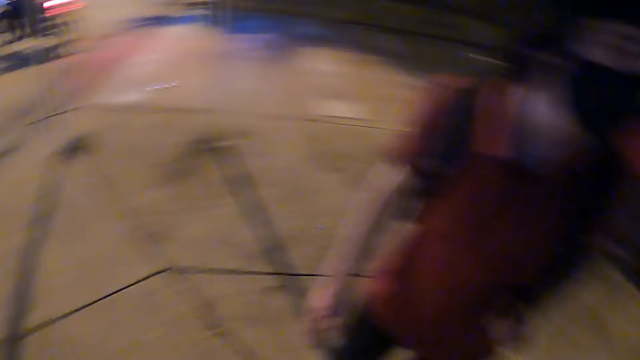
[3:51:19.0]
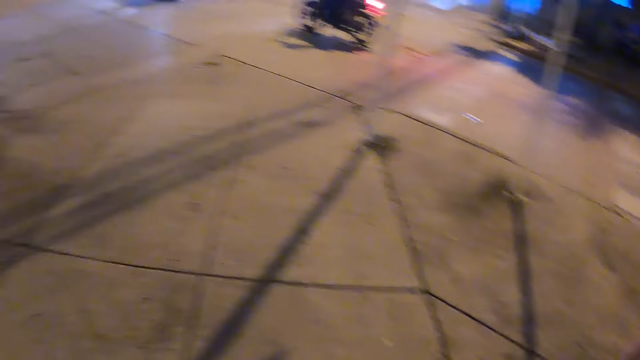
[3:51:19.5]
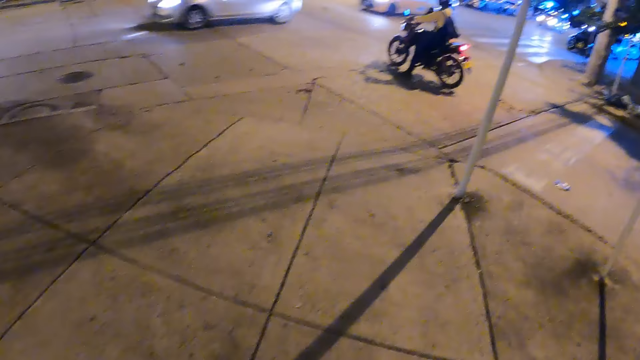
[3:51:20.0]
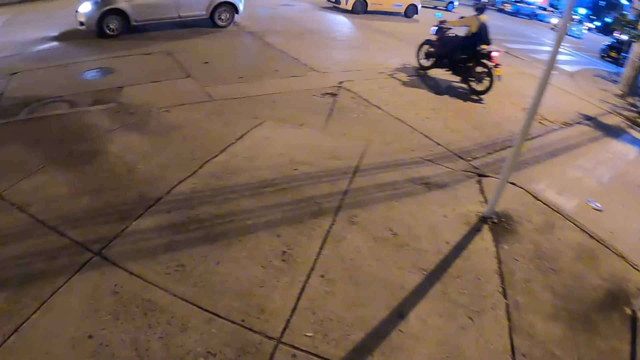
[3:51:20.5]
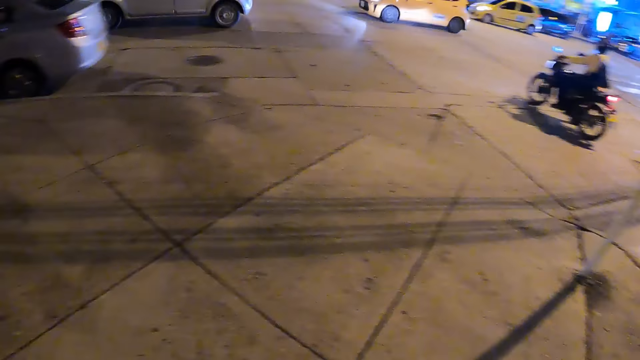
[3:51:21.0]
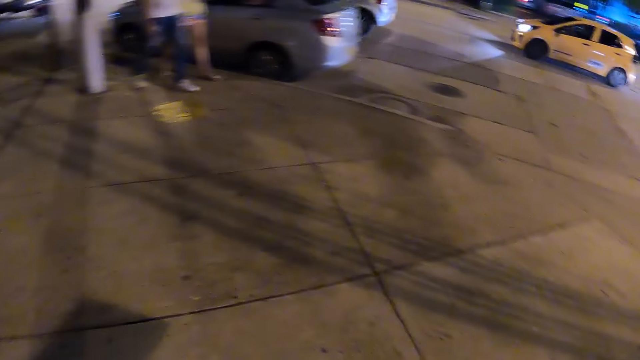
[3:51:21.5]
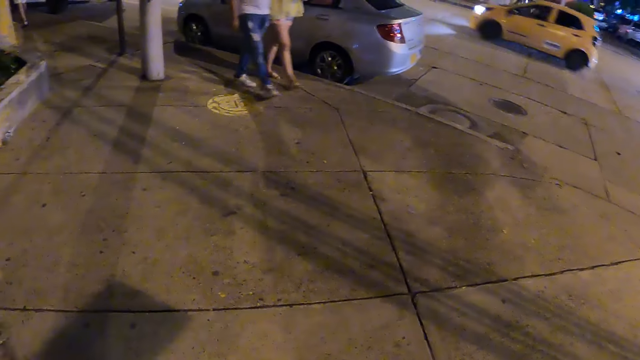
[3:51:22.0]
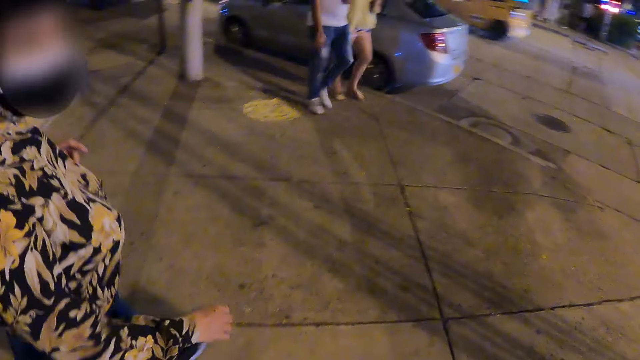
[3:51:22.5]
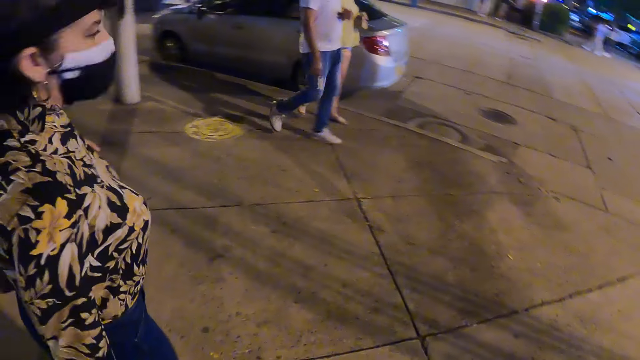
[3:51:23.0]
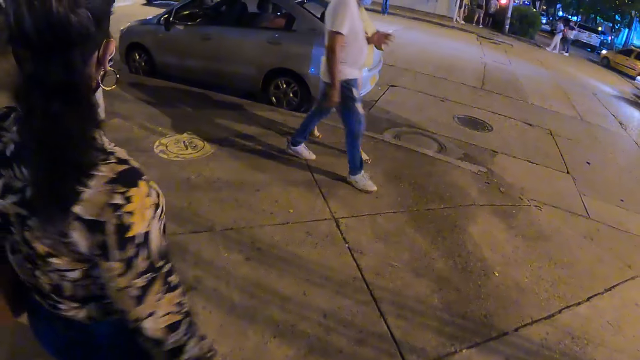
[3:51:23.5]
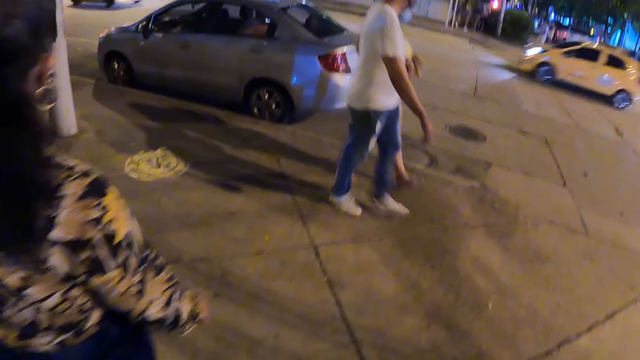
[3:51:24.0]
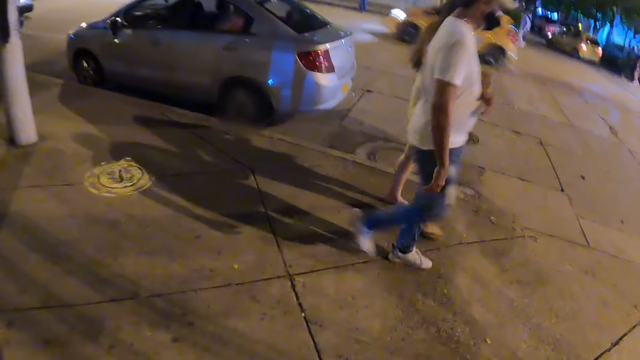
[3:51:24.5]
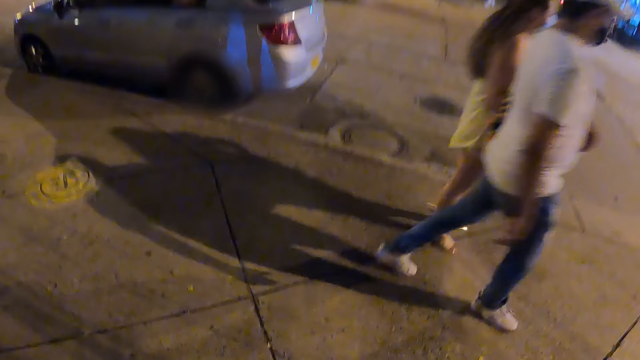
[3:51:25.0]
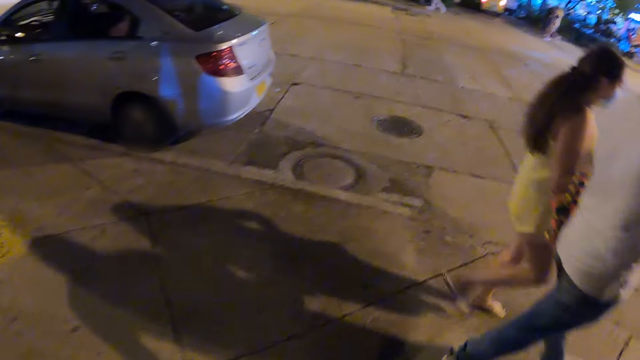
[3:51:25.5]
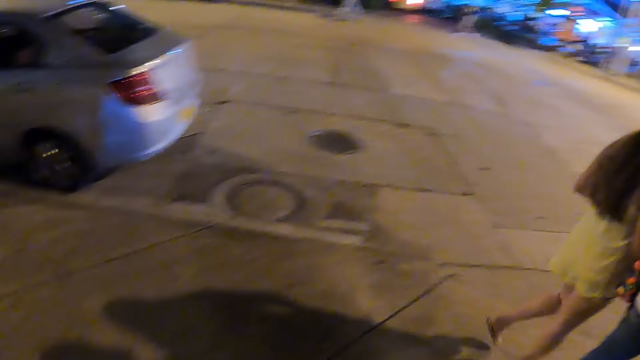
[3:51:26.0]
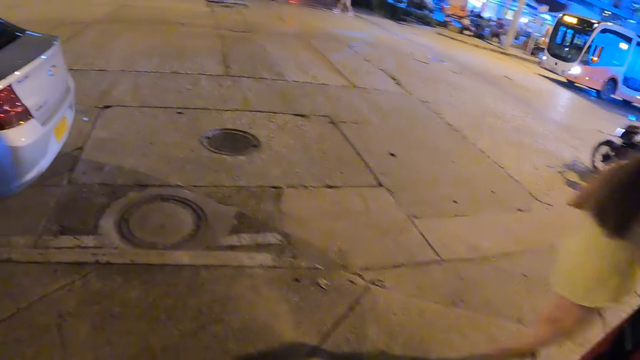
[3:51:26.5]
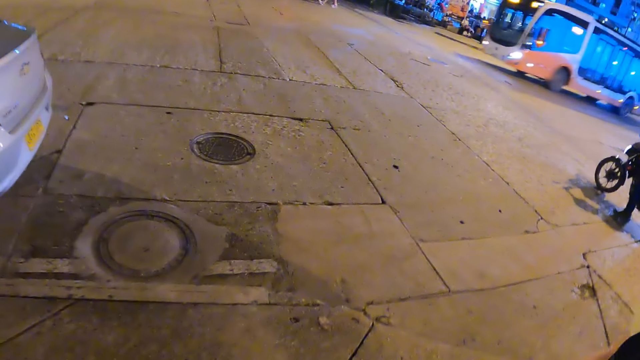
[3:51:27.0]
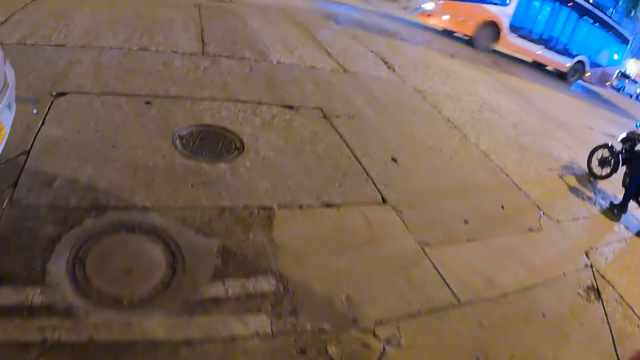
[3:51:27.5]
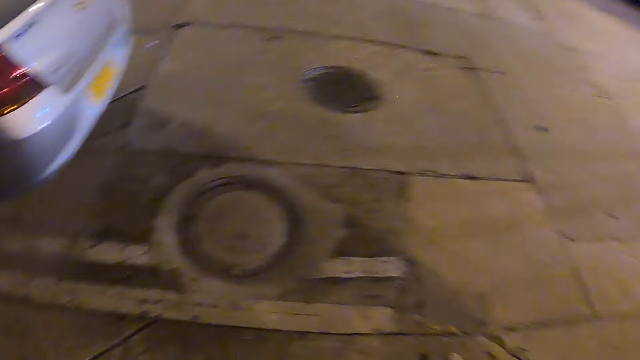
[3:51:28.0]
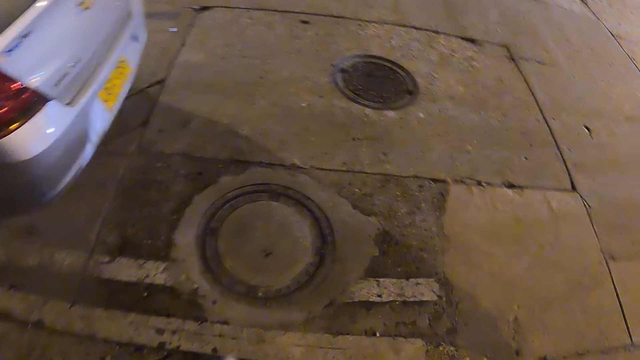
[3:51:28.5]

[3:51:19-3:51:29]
The camera wearer turns. They walk.

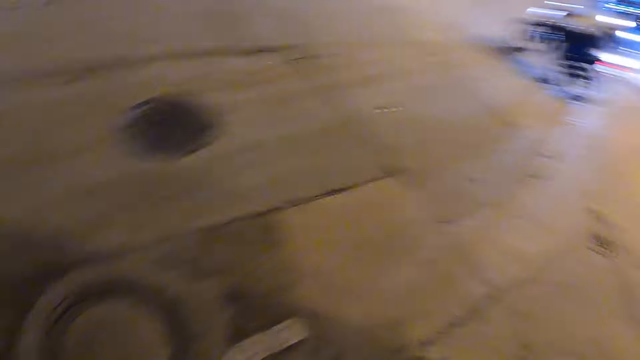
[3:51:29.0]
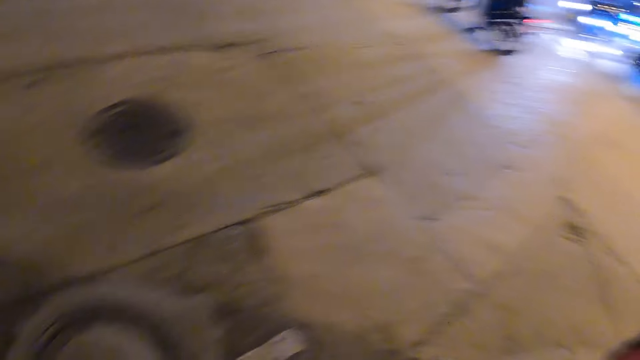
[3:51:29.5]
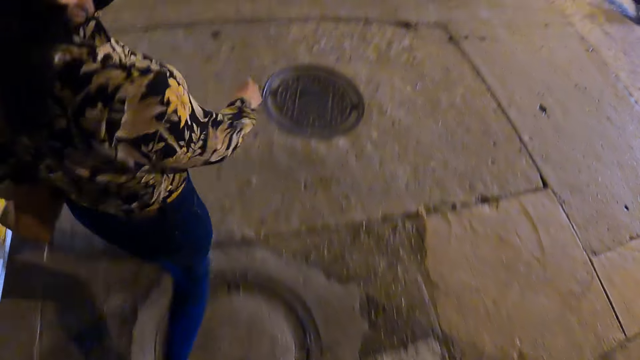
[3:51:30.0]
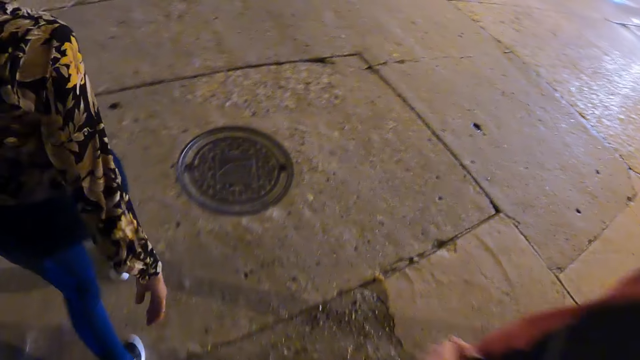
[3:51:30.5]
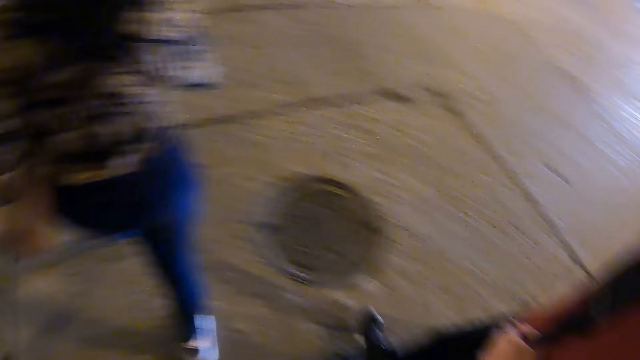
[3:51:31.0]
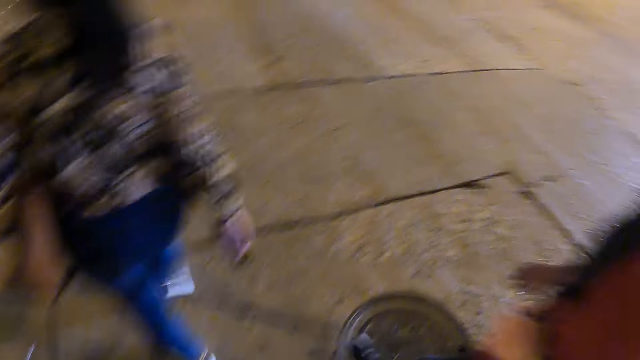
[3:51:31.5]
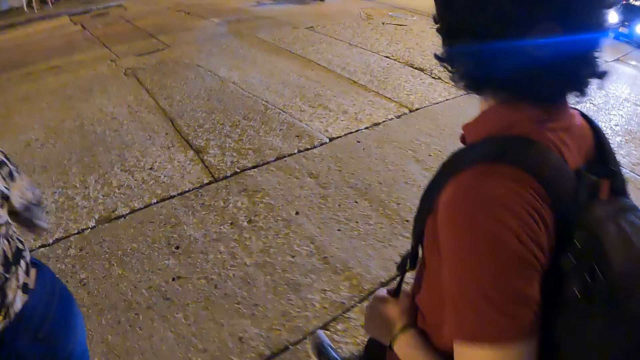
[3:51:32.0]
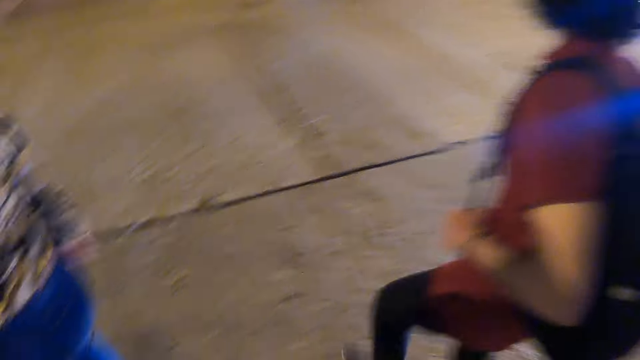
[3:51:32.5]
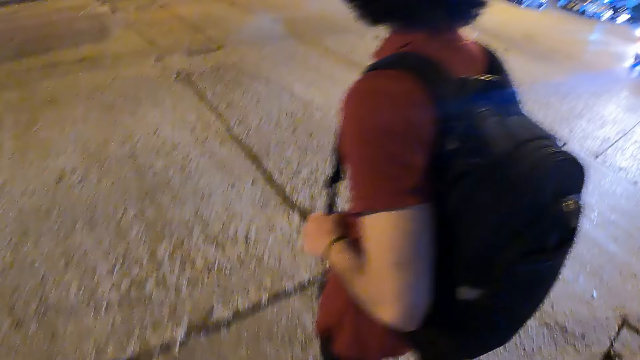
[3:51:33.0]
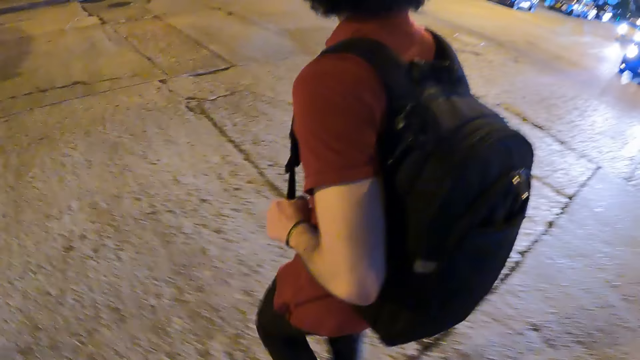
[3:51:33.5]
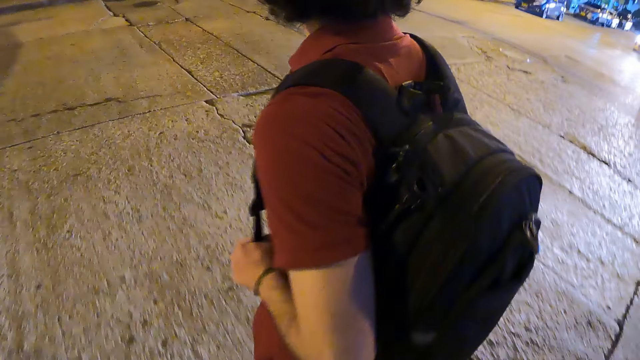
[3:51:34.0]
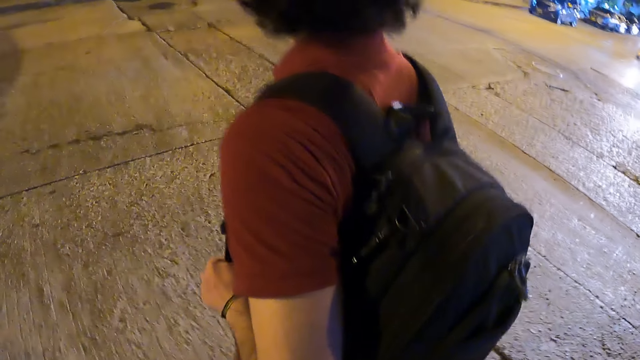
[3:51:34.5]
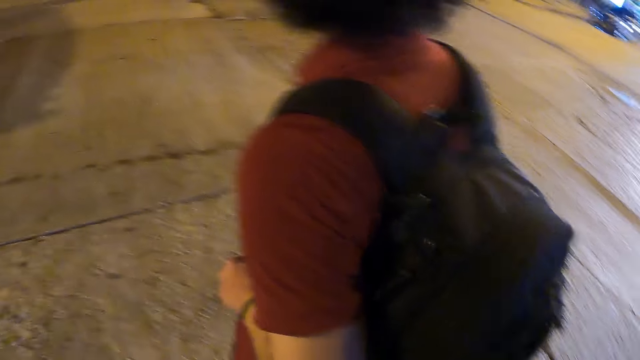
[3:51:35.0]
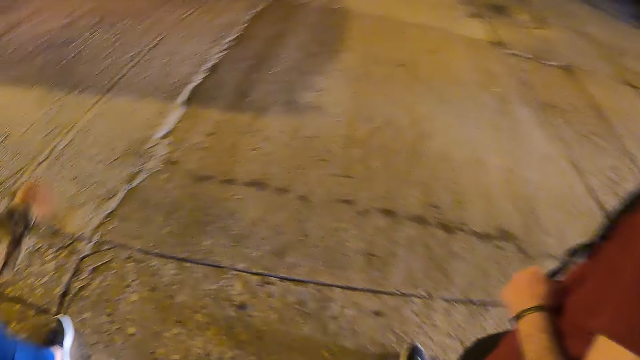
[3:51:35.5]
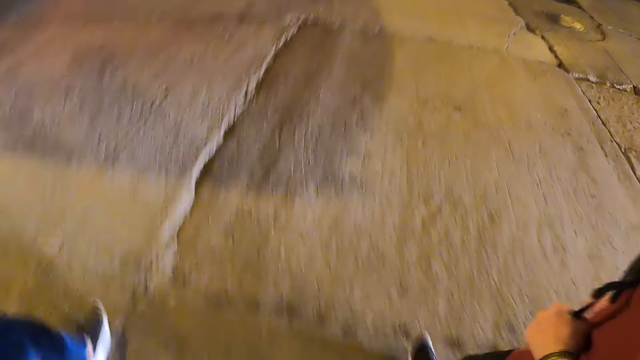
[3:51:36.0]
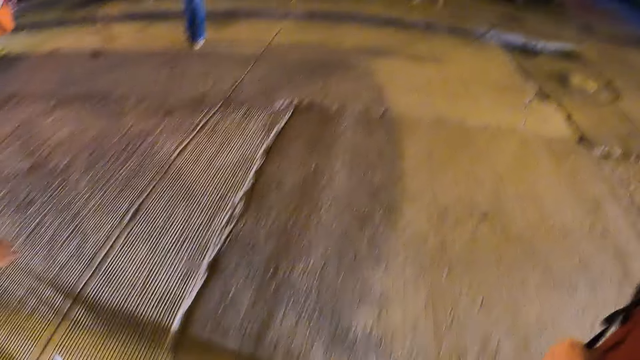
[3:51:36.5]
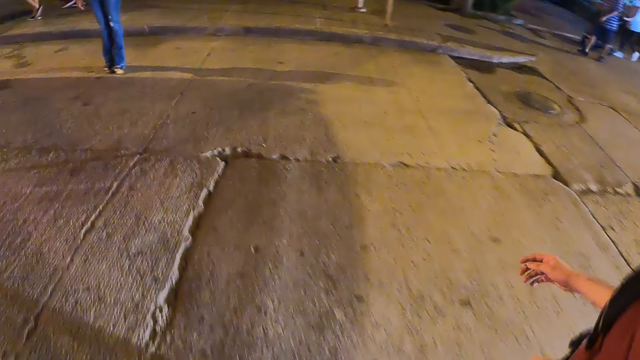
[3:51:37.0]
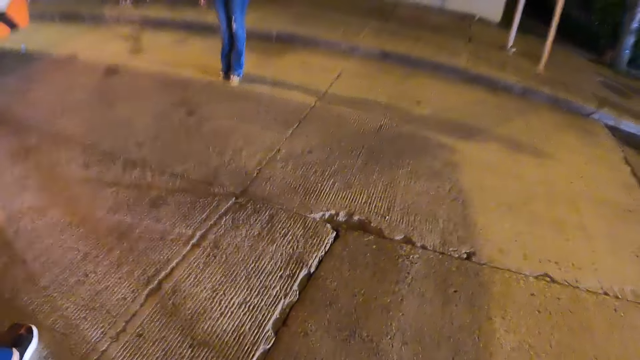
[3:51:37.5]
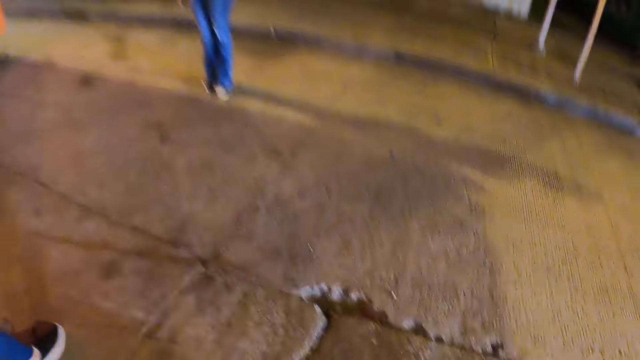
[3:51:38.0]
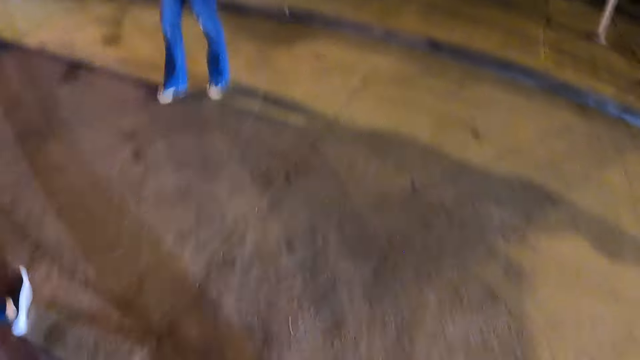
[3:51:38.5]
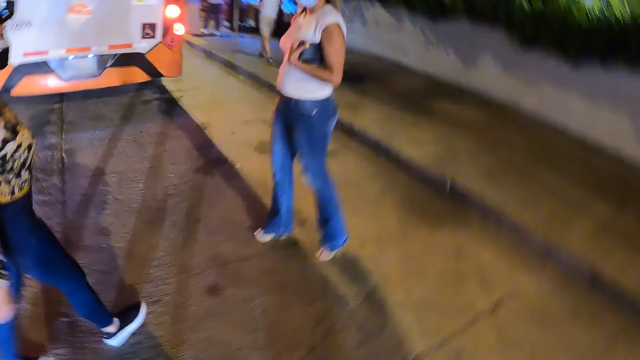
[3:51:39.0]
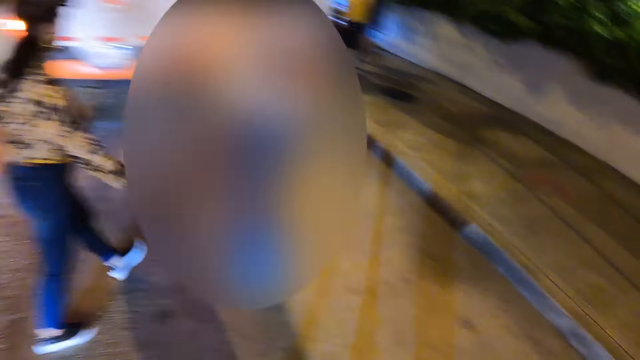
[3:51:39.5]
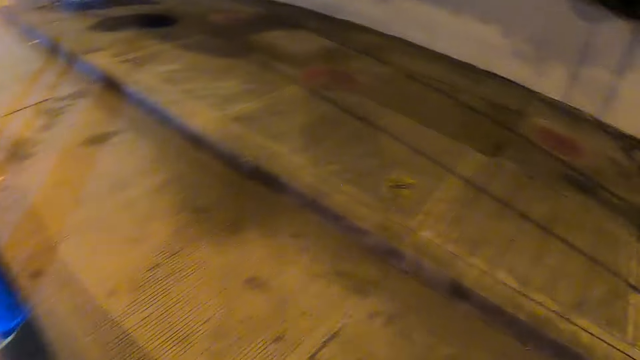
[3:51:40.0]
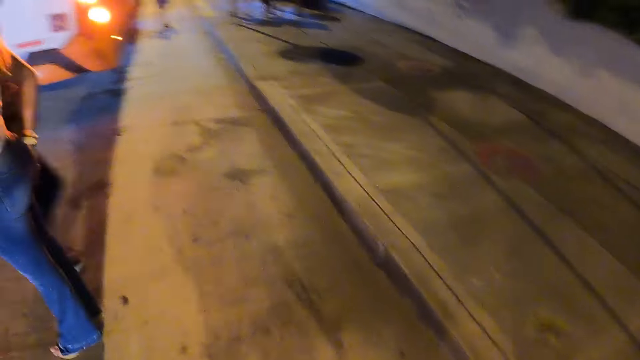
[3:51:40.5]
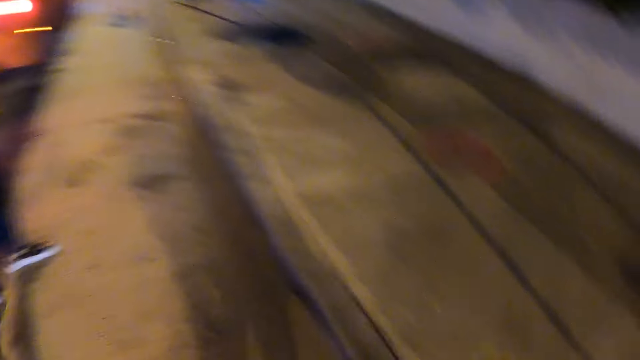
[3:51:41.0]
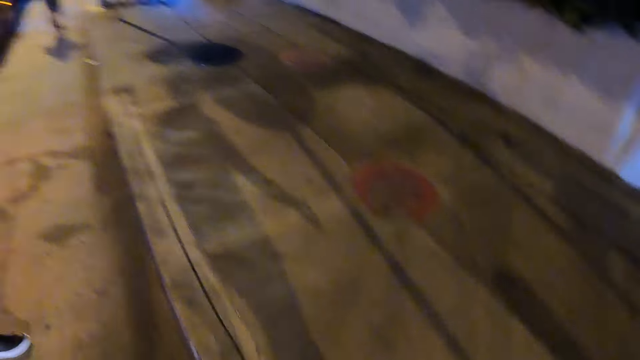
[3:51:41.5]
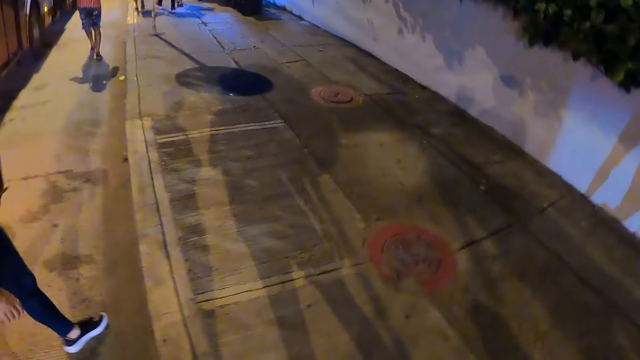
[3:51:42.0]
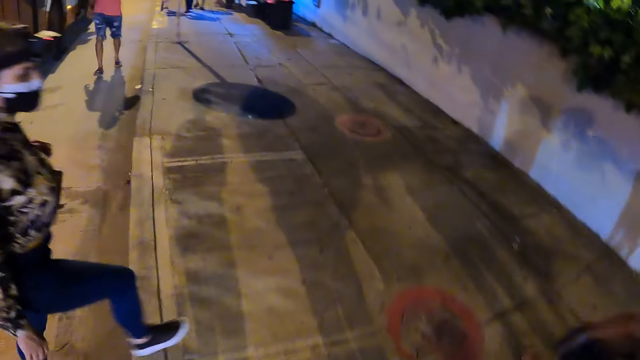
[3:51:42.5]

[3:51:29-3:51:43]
A lady walks. The camera wearer walks along the pavement. A man walks. The camera wearer walks.
